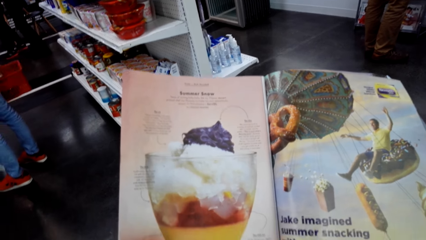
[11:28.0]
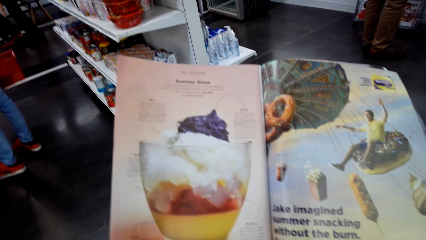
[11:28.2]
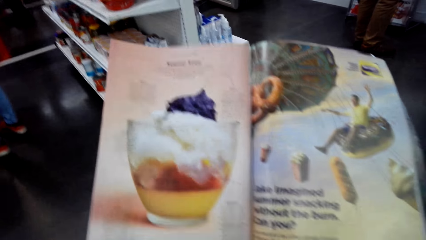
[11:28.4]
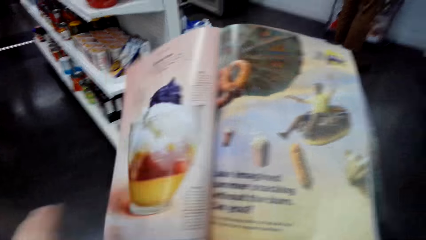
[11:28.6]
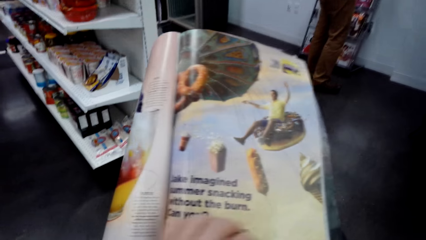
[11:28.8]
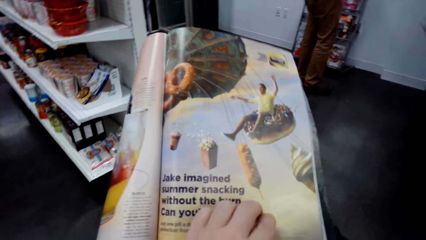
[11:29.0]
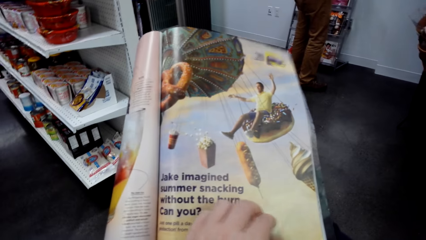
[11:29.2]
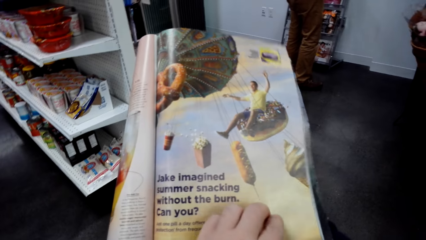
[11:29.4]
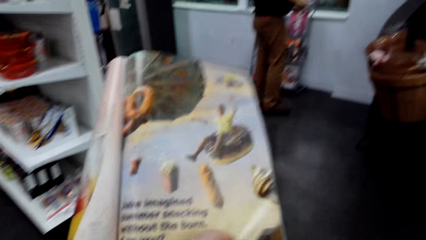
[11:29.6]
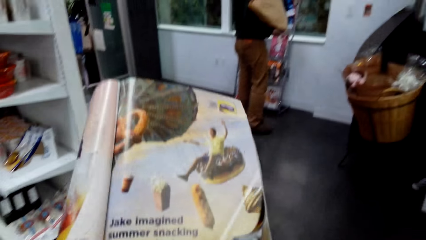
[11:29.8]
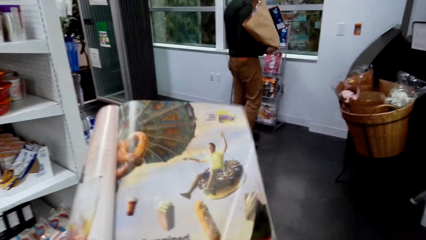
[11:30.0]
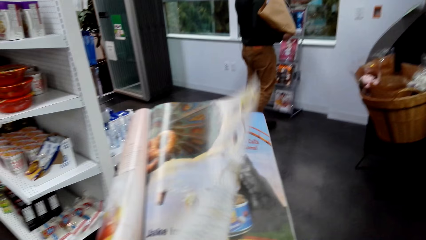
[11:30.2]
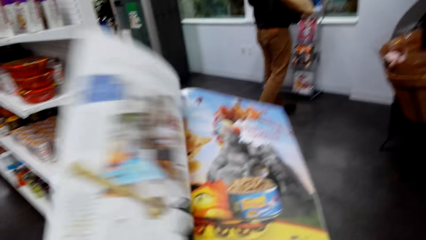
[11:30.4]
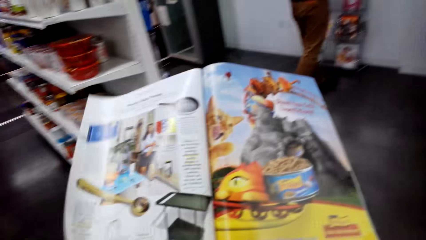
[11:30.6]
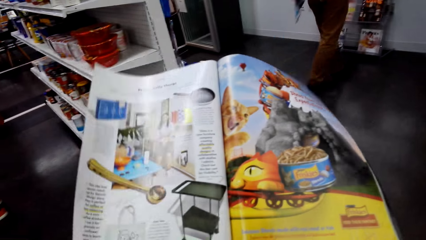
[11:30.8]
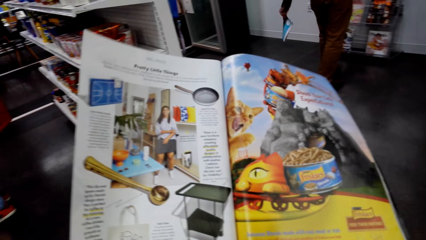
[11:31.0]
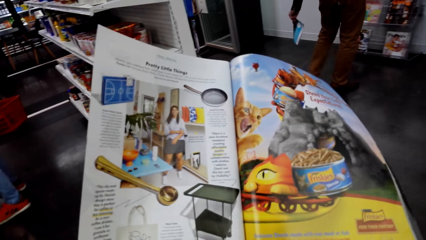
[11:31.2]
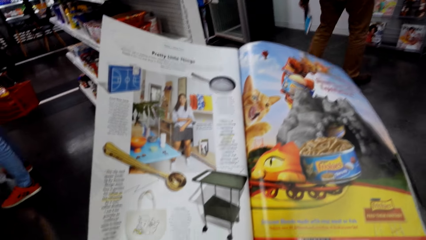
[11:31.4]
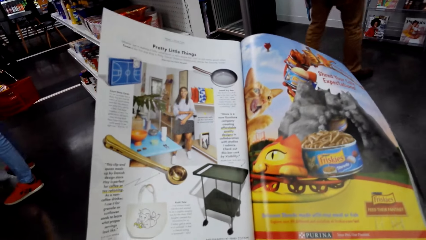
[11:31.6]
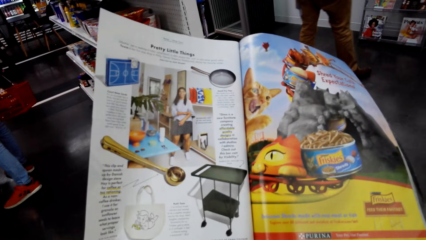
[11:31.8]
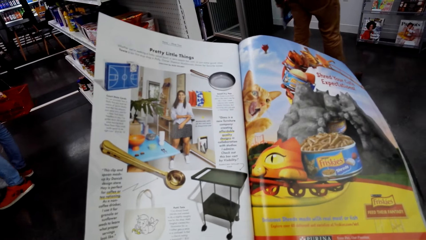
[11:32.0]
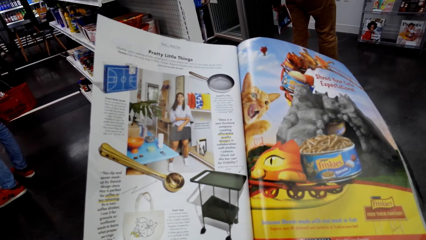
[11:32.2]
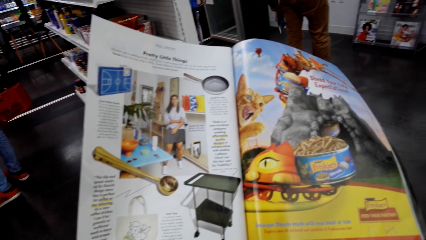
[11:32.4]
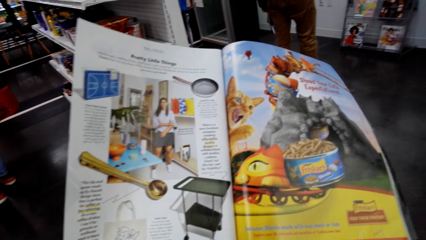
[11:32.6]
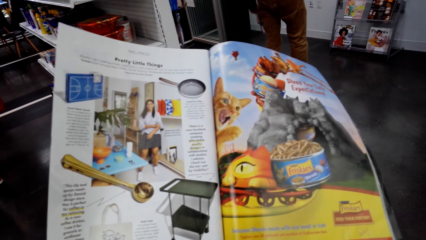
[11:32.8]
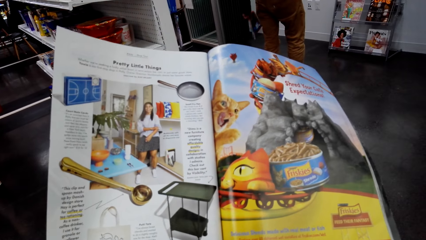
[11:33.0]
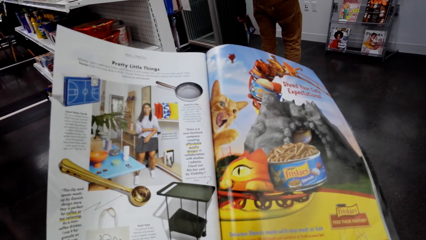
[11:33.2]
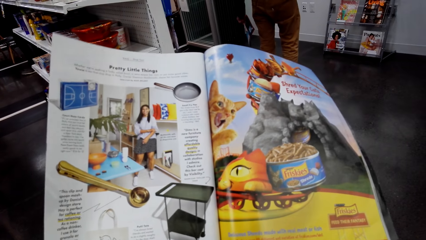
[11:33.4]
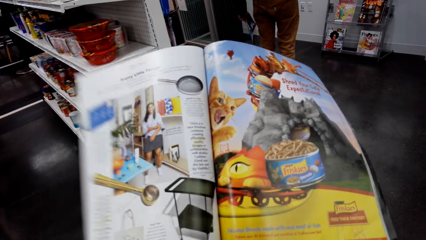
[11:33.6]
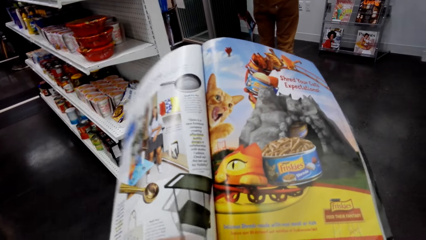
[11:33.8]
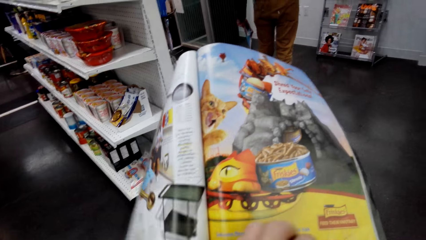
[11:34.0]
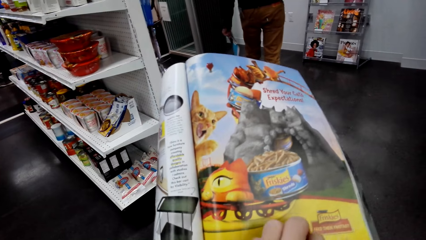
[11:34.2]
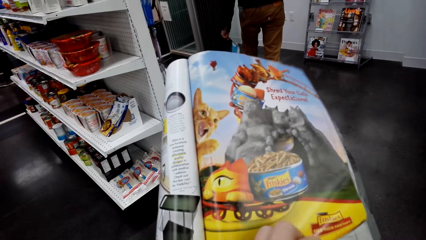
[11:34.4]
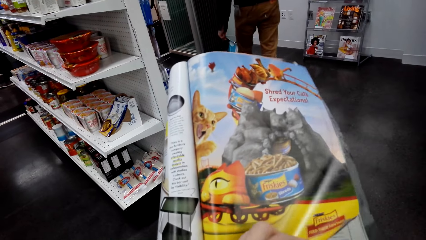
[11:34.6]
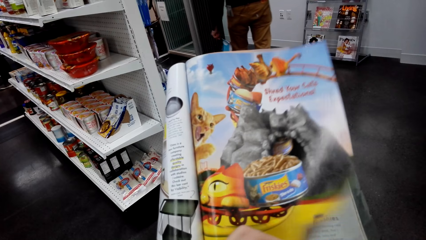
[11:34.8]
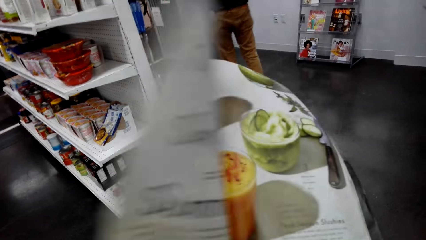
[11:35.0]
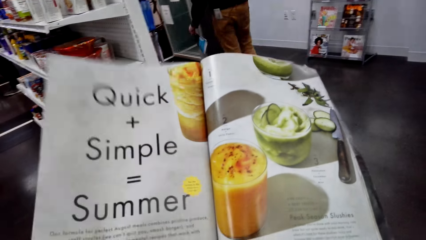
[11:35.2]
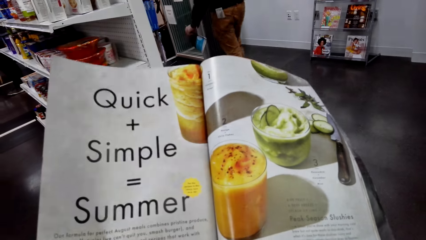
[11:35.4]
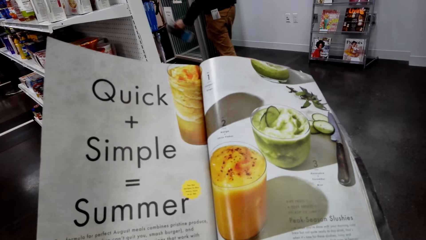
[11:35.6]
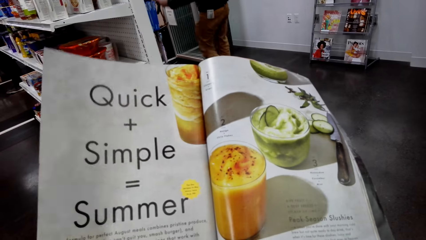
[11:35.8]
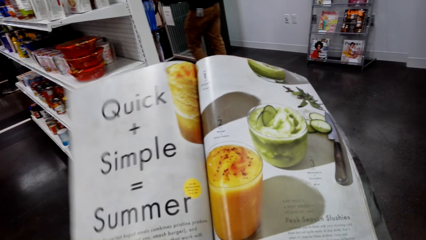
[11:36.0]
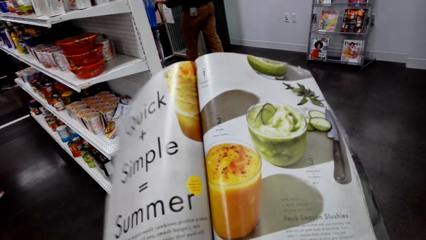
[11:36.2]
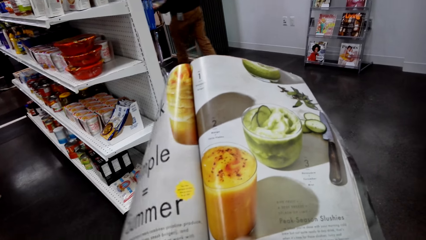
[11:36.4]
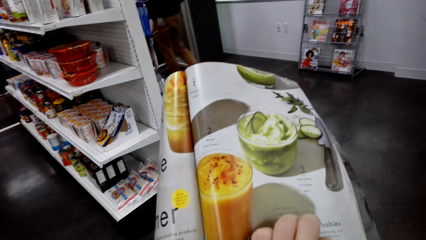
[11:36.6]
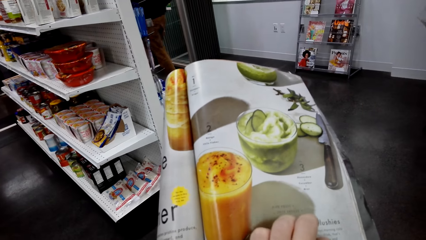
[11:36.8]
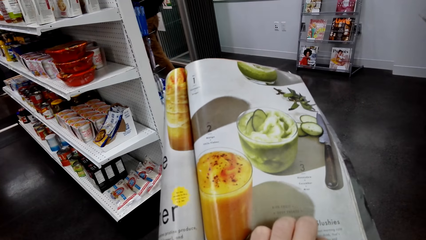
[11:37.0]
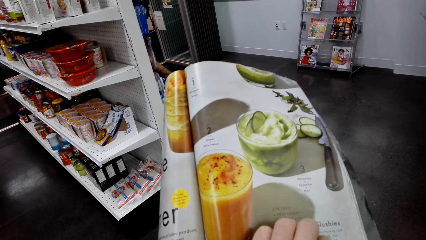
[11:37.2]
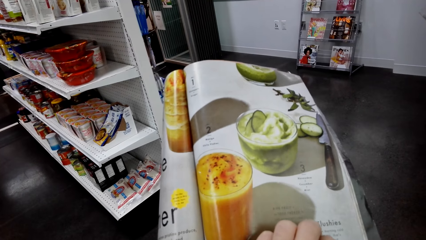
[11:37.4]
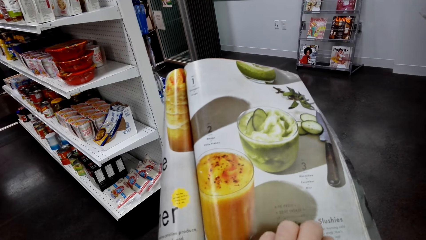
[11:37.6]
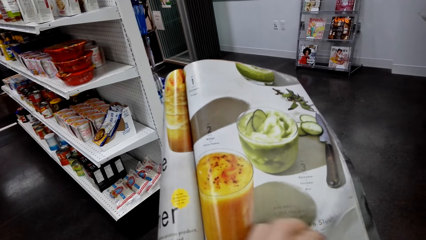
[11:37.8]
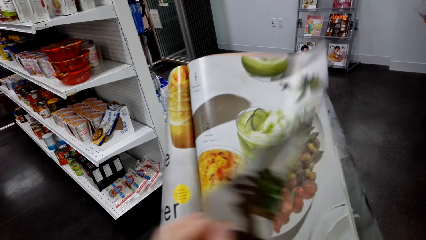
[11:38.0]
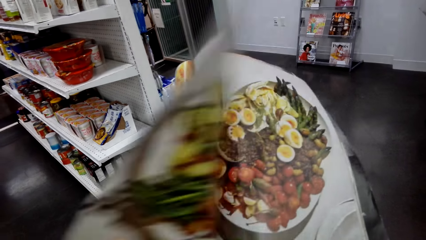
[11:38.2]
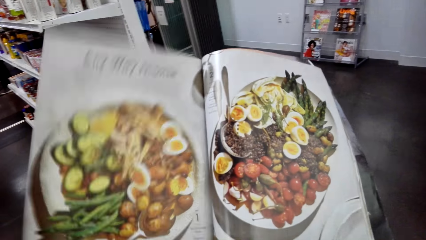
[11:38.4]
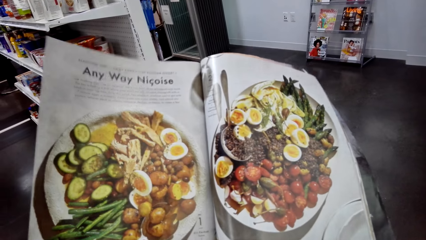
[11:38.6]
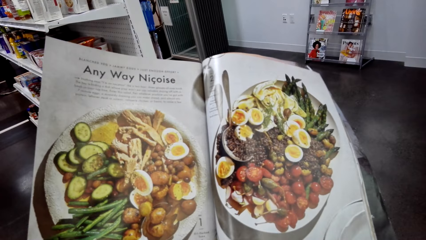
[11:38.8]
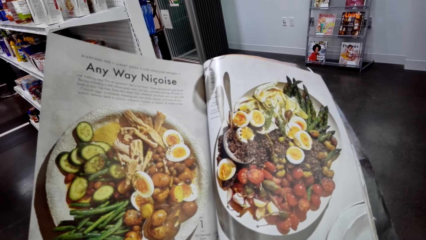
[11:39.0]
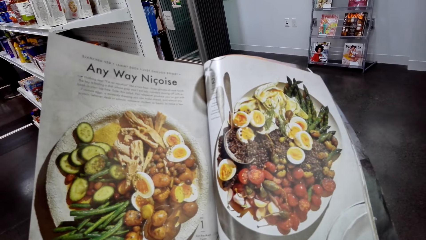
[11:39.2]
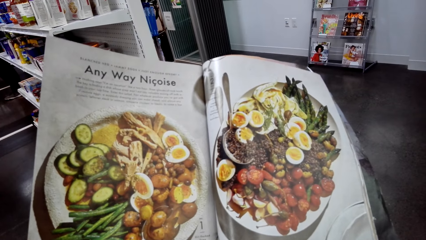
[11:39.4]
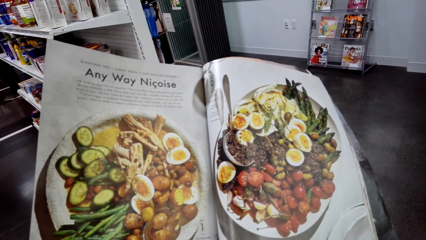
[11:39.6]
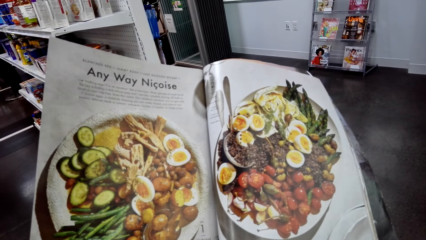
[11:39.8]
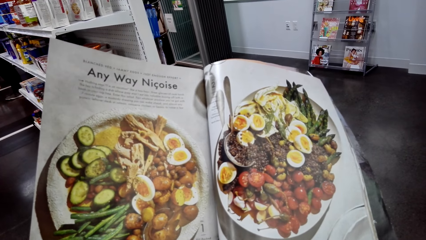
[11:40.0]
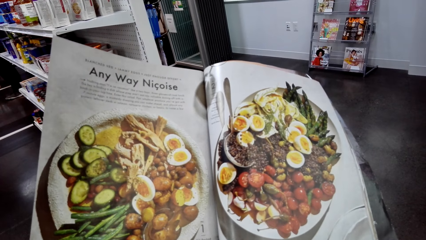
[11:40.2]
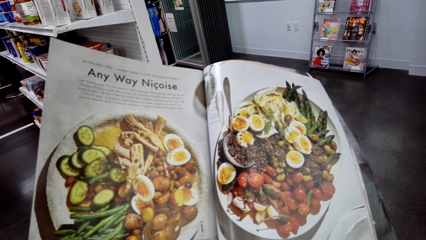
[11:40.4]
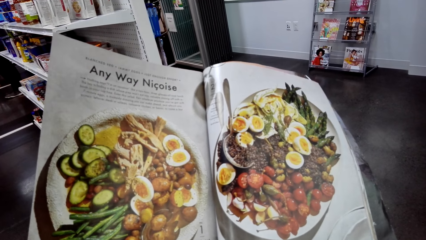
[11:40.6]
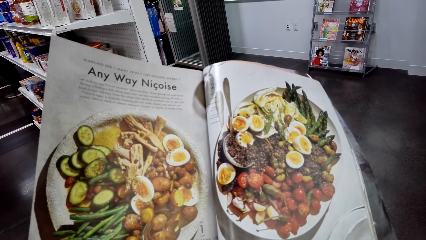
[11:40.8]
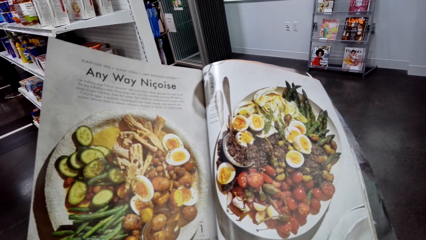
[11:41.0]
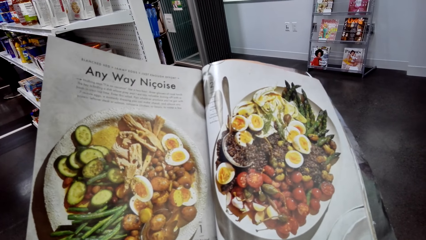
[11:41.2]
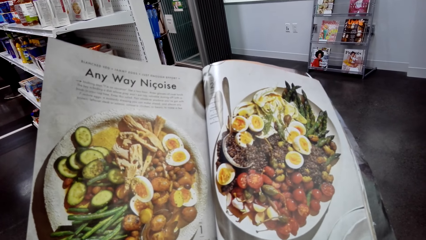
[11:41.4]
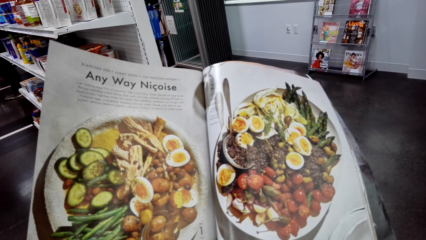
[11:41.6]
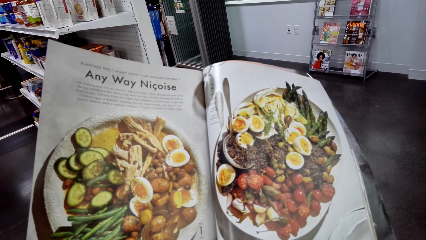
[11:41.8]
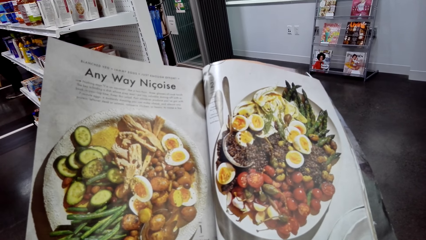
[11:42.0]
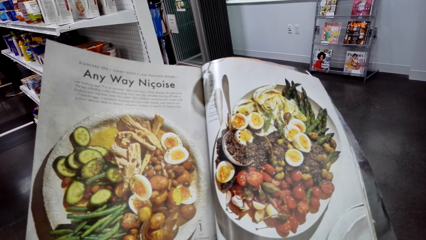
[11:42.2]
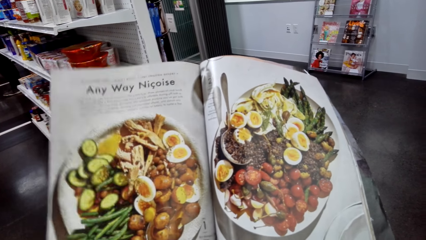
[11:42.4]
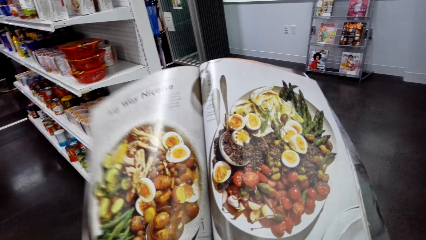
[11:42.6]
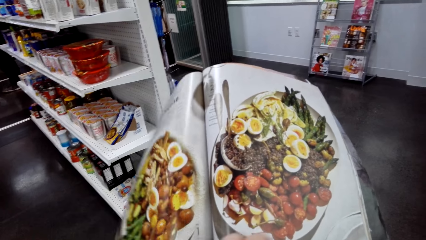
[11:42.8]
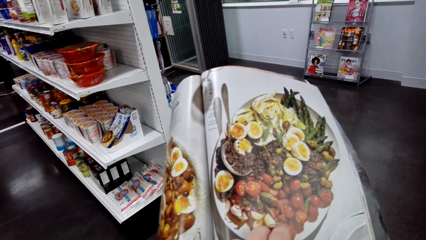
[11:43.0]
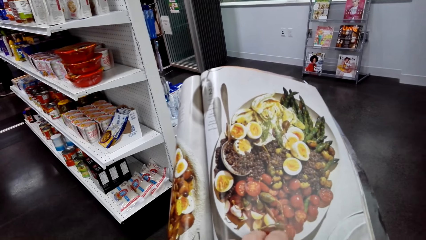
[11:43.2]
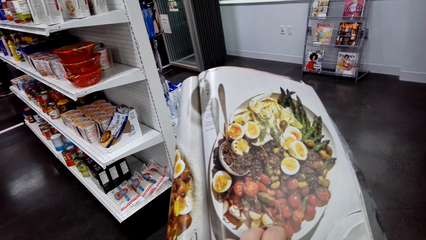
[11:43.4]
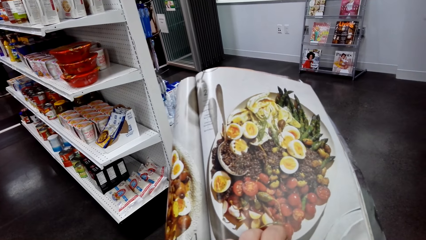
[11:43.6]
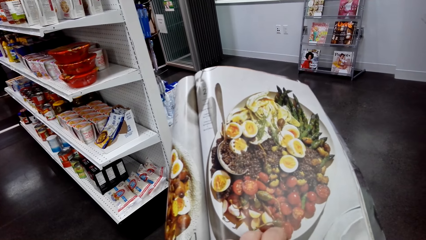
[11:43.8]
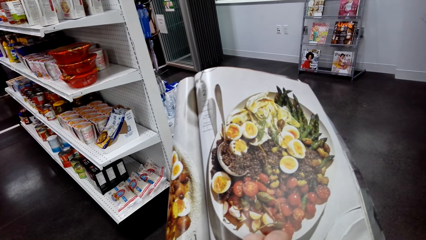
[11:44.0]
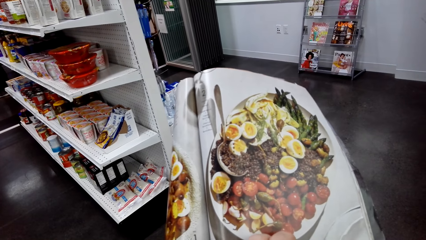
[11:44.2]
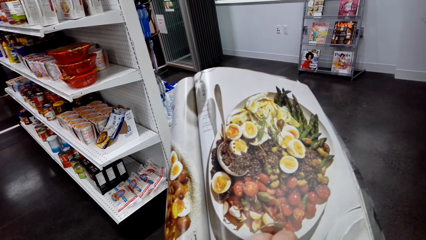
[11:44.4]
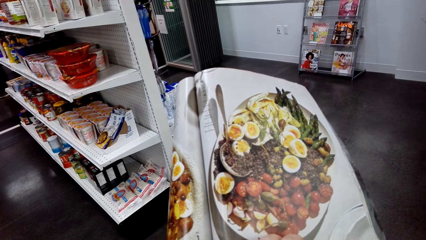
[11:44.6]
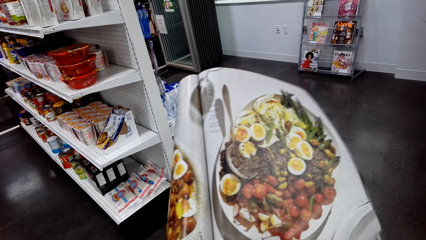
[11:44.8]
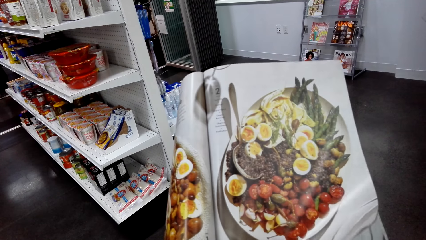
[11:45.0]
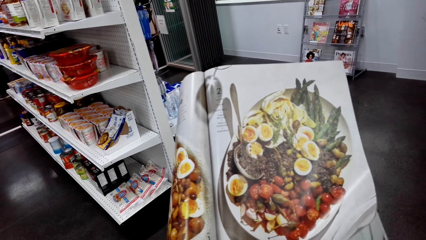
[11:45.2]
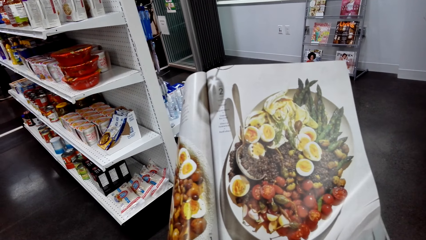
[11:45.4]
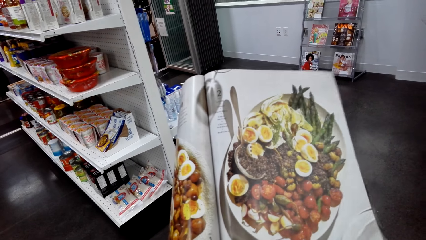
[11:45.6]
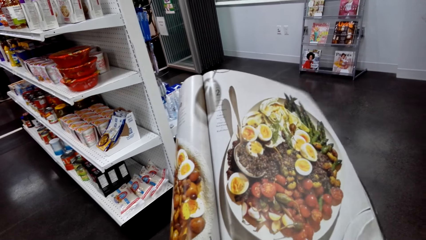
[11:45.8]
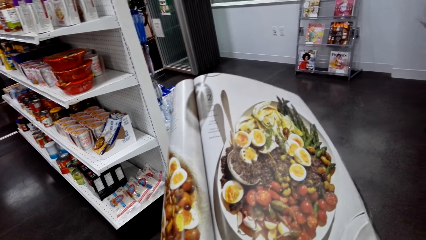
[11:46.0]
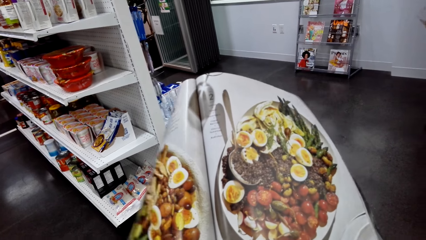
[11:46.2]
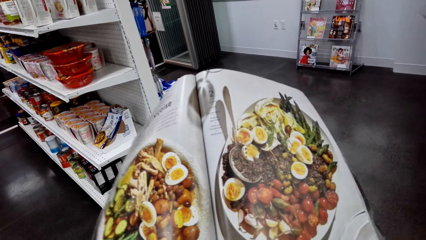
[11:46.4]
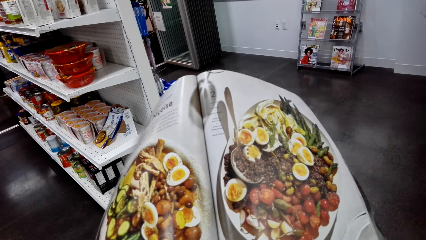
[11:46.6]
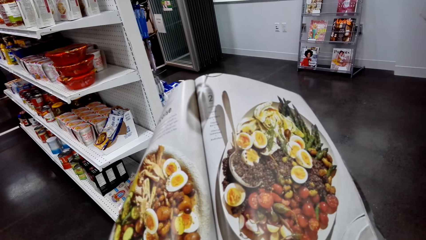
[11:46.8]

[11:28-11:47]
The camera wearer opens a page in the booklet brochure. They look at the open page of the booklet brochure. A man walks around. The camera wearer opens a page in the booklet brochure. They look at the open page of the booklet brochure.
